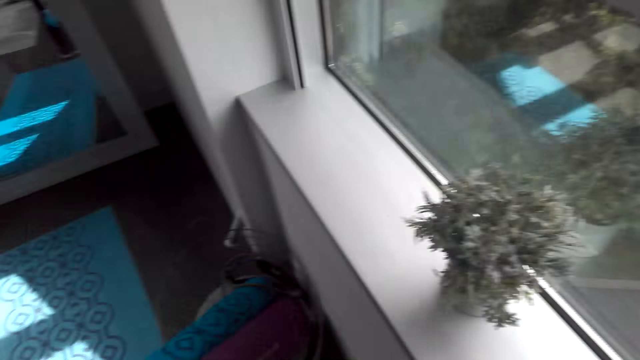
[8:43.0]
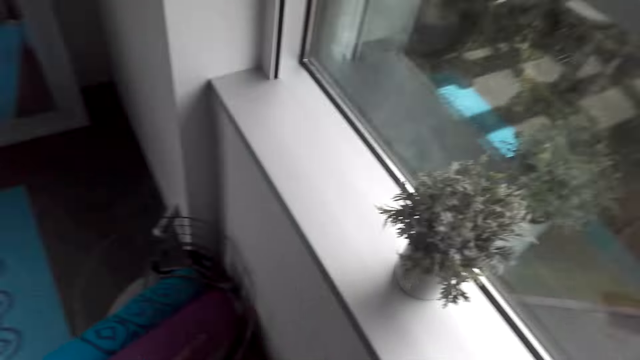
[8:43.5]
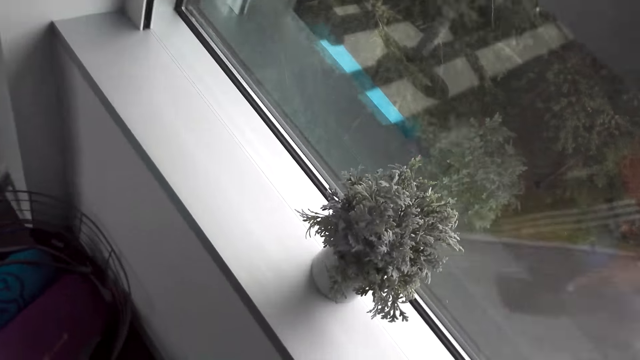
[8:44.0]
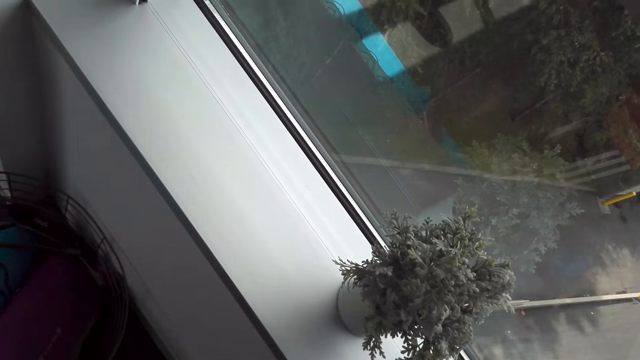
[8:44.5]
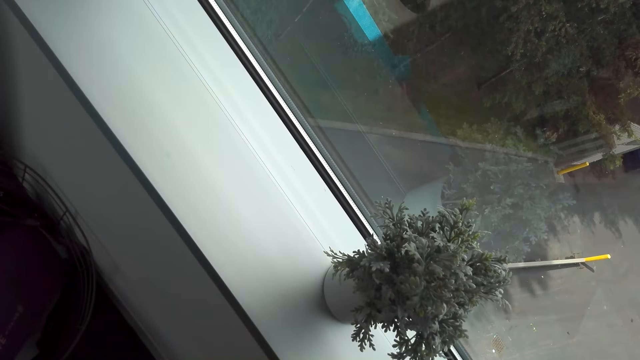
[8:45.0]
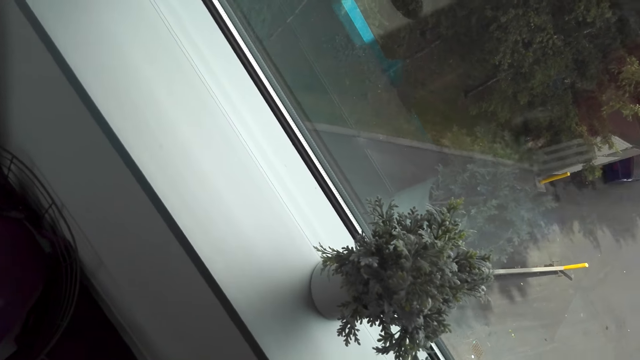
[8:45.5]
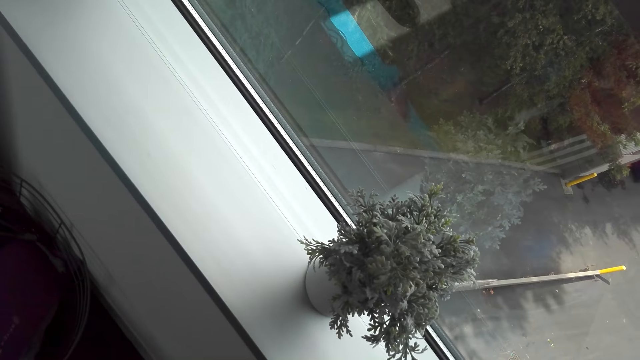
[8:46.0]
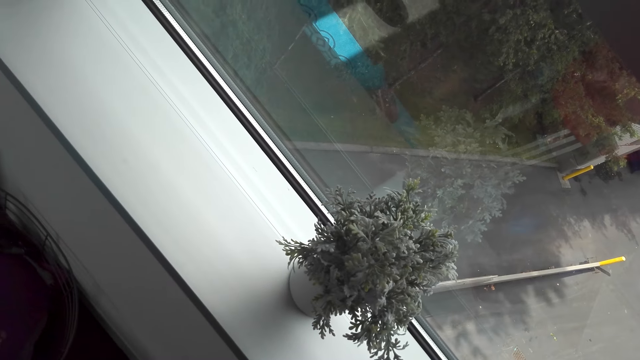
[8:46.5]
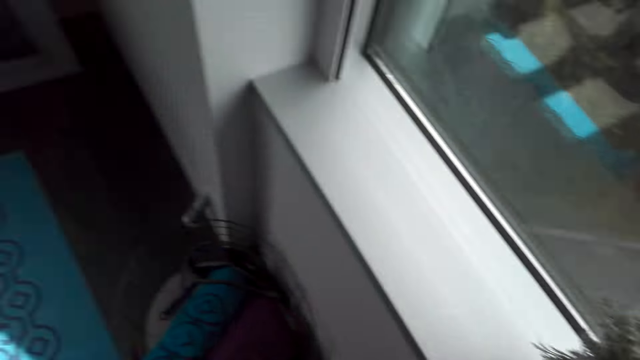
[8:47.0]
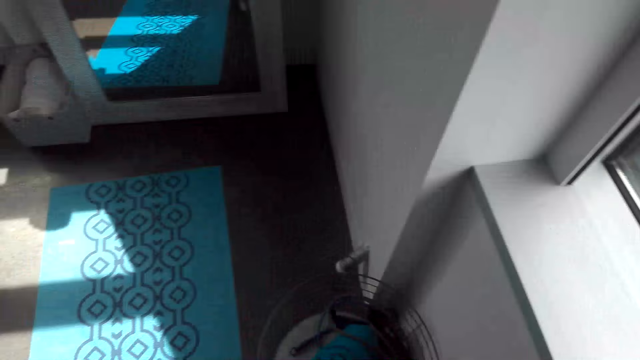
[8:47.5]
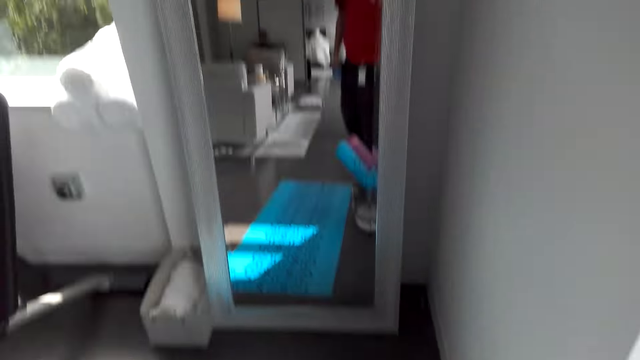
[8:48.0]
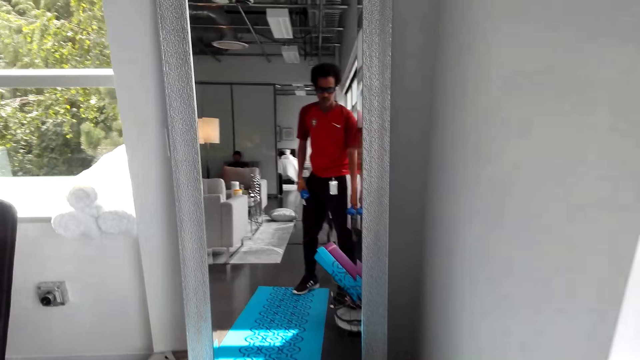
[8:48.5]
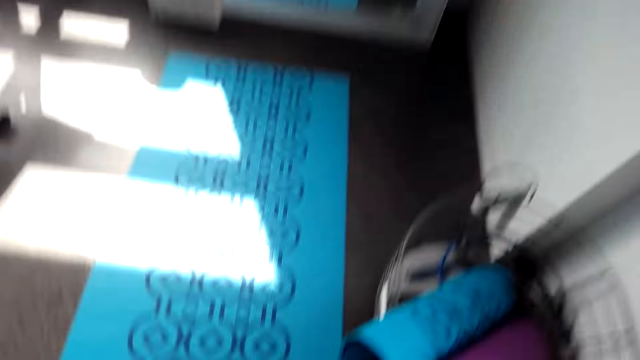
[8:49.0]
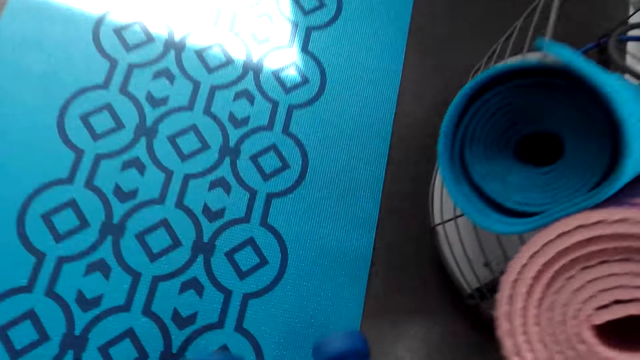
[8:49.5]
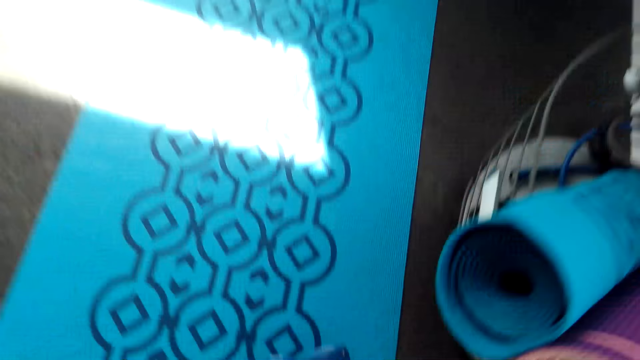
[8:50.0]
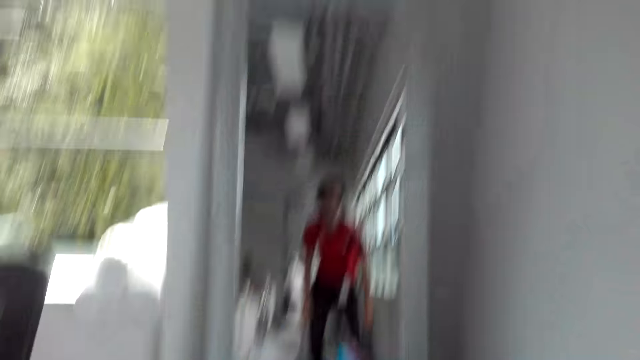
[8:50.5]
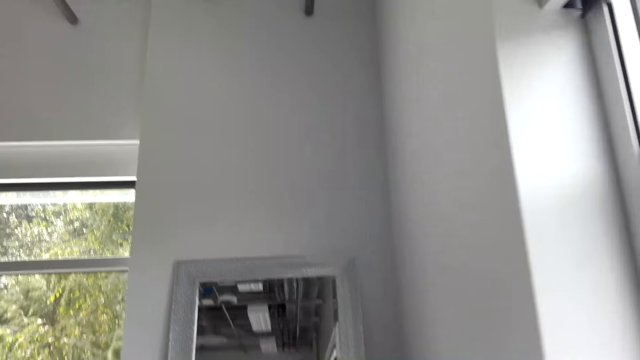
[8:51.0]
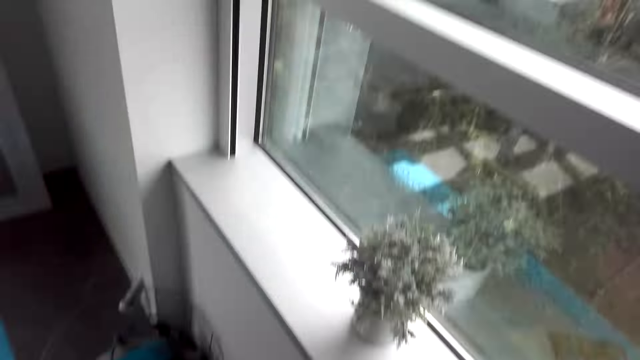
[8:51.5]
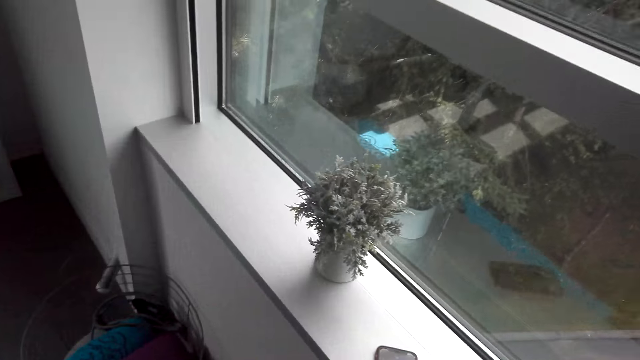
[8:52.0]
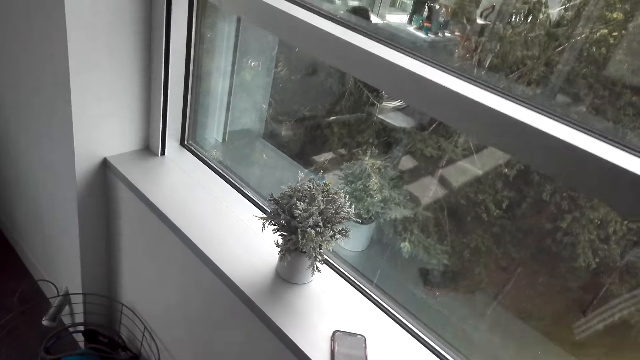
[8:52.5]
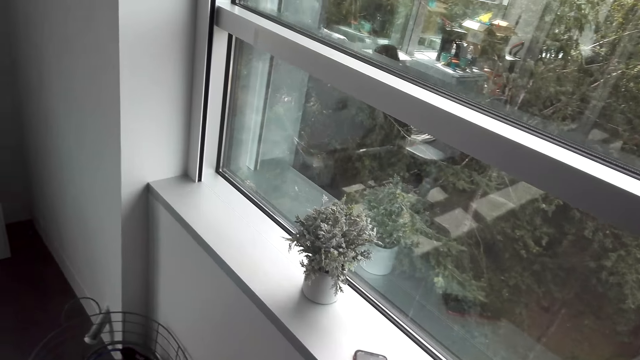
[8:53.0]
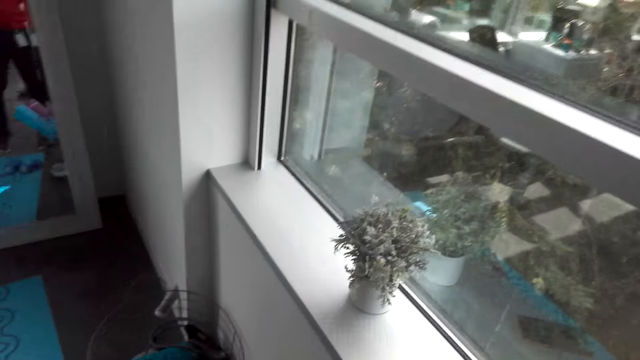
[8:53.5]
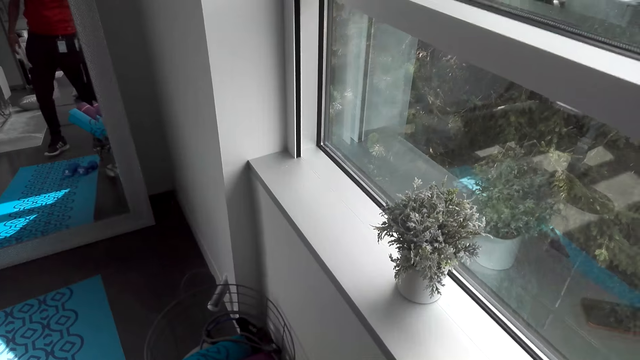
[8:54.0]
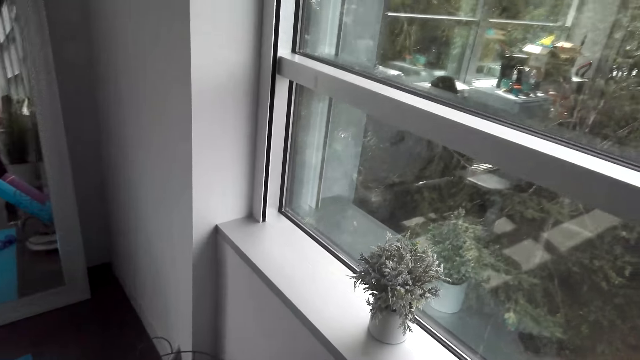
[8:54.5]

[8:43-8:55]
The camera wearer puts the dumbbells on the floor.

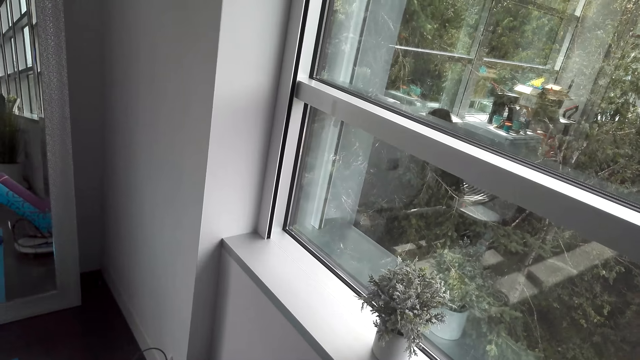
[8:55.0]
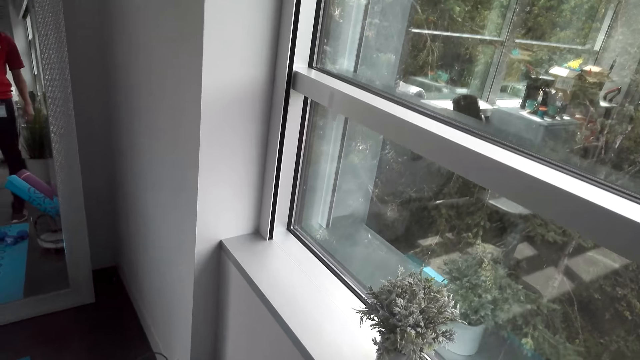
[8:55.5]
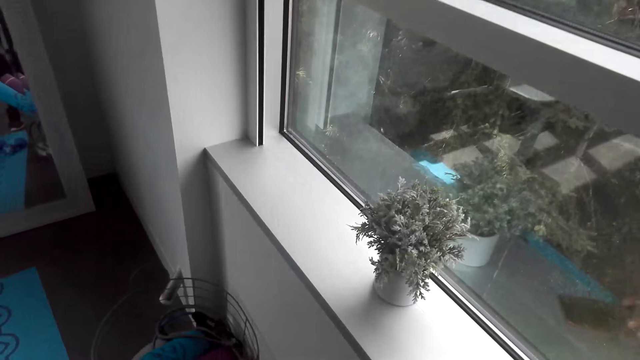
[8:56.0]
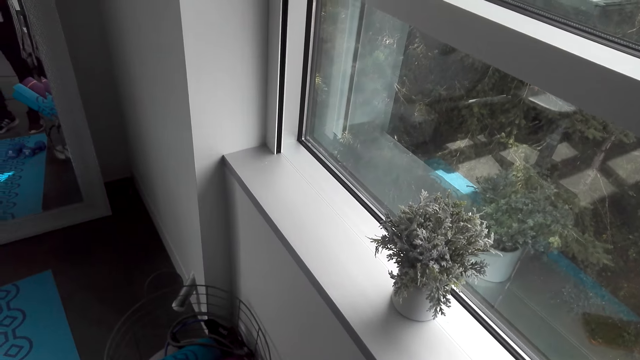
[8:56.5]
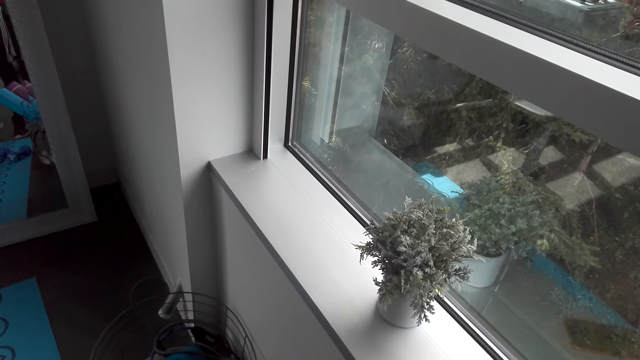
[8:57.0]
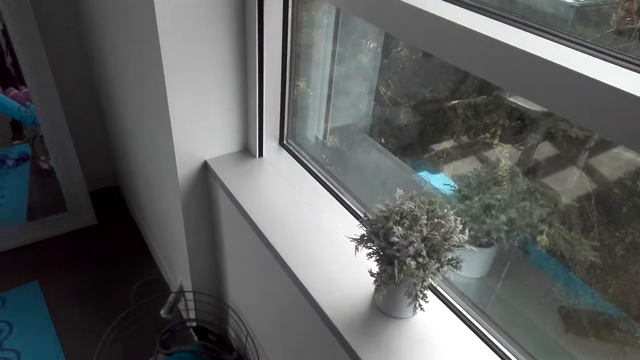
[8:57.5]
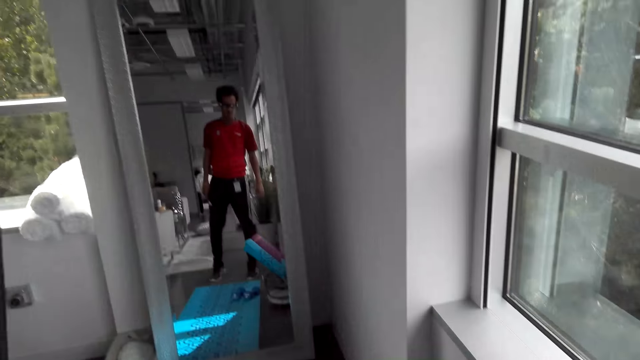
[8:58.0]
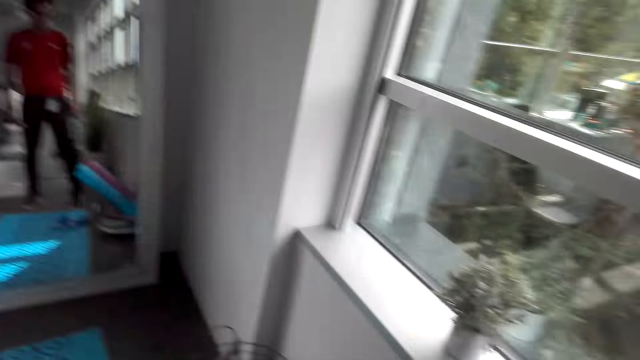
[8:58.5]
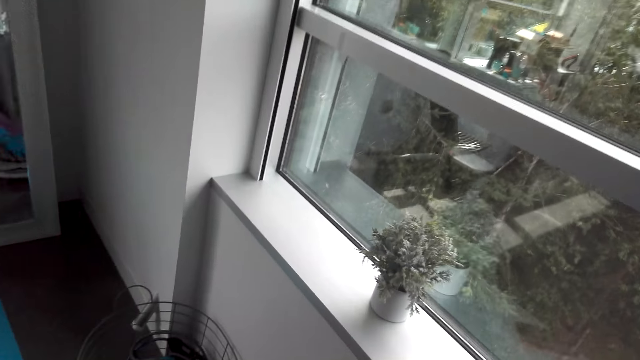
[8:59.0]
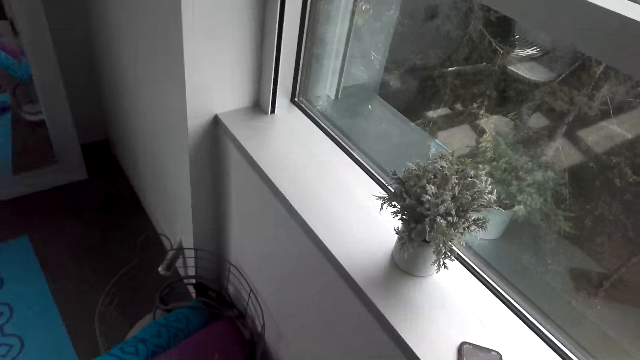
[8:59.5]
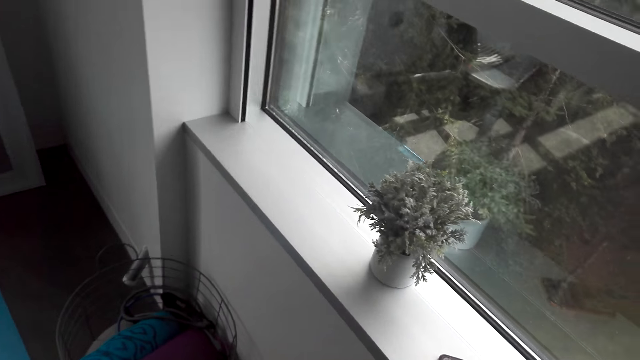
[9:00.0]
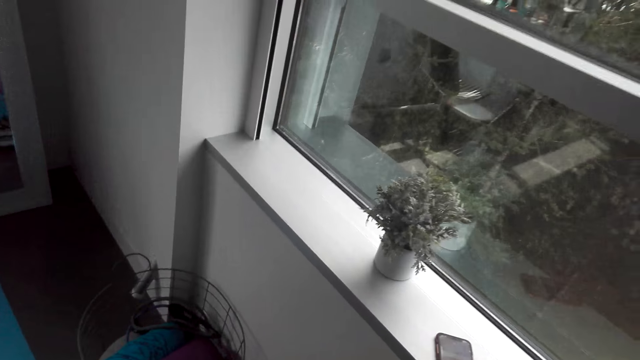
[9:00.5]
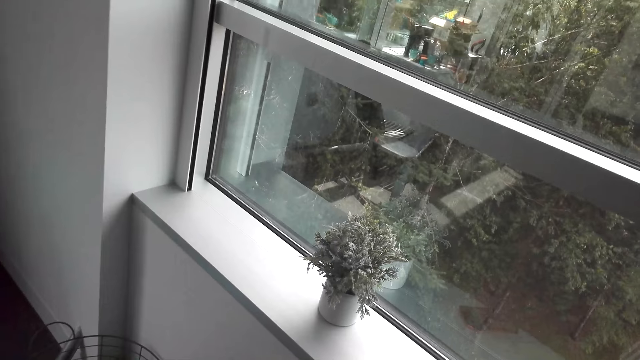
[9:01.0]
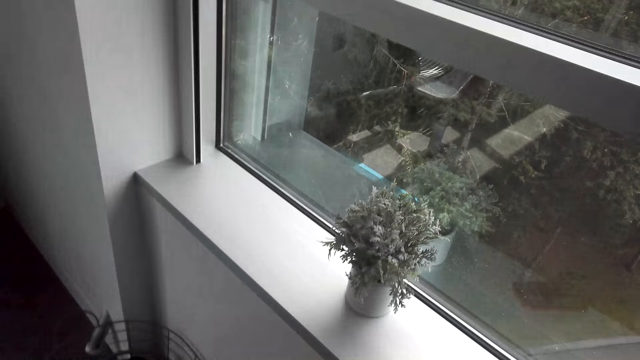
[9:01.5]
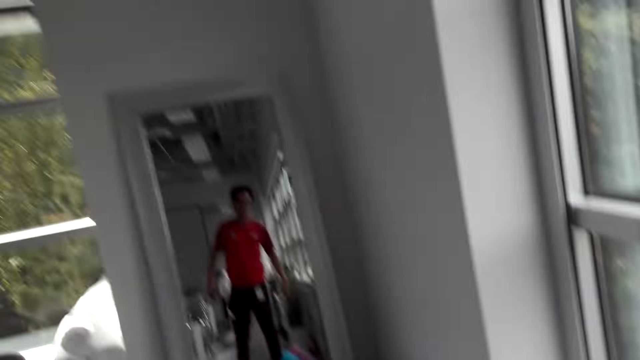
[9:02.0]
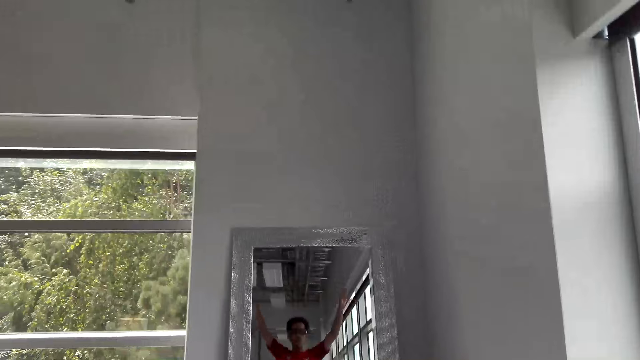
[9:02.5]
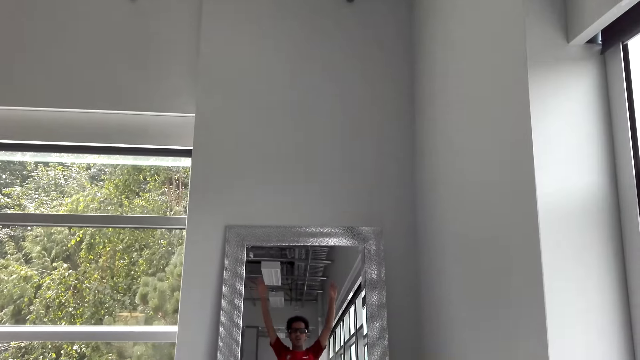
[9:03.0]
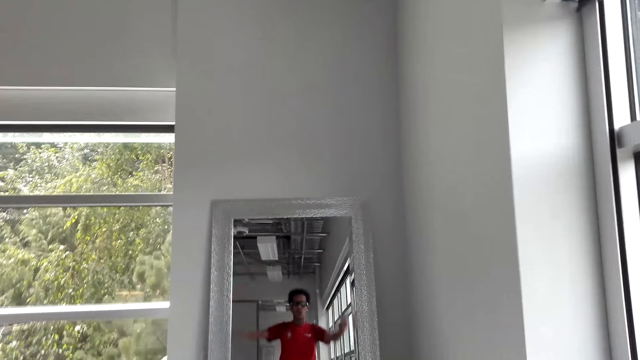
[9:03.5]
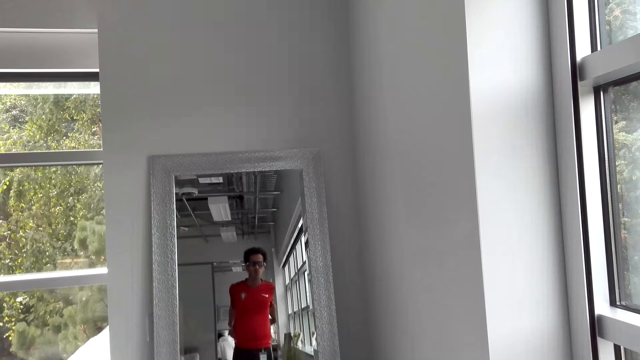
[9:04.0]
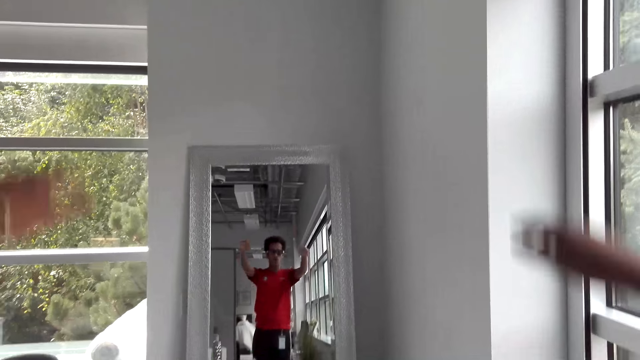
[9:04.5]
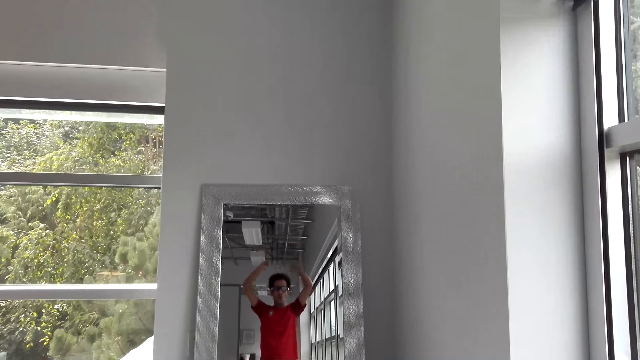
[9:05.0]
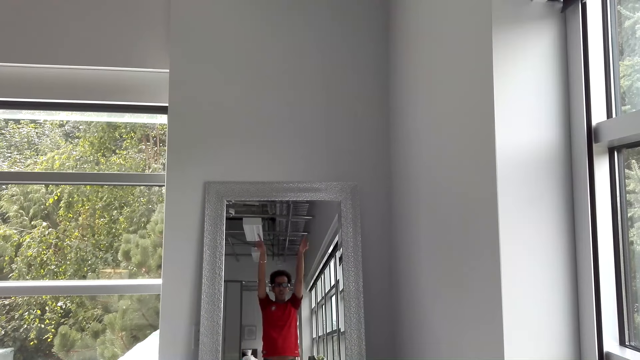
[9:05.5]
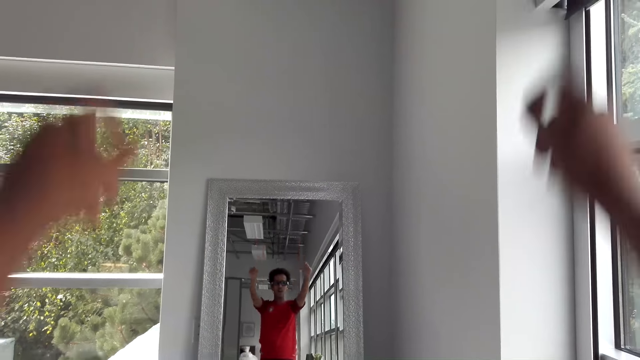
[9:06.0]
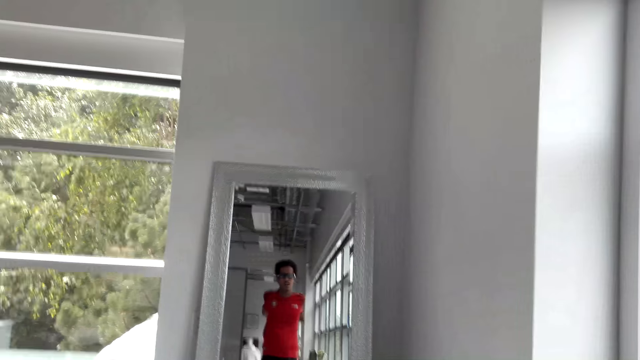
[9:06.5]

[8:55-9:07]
The camera wearer lifts his hands up and down.
